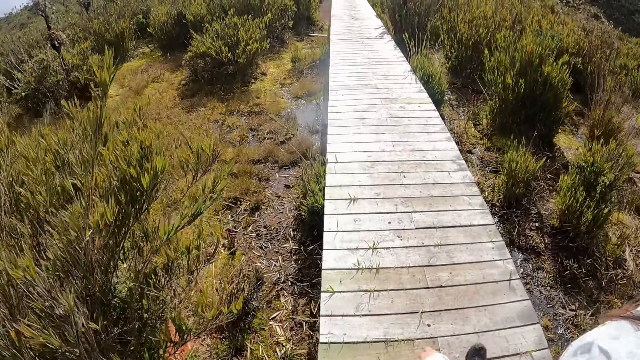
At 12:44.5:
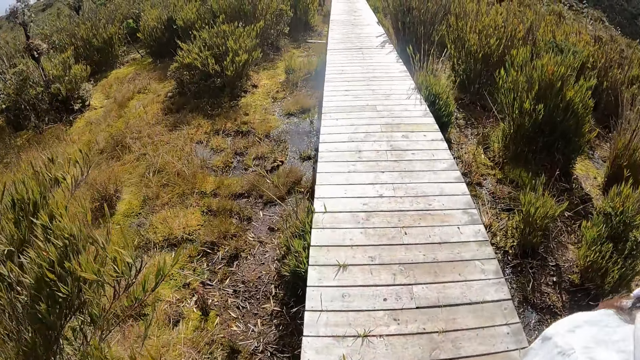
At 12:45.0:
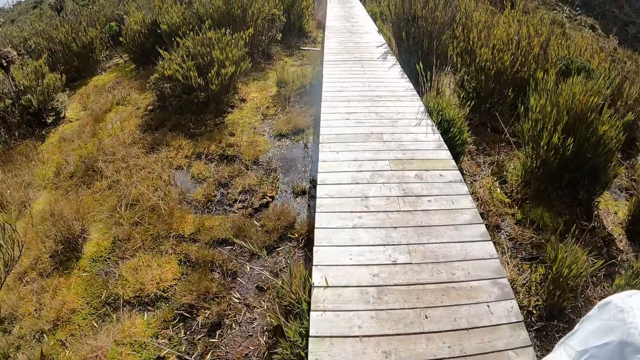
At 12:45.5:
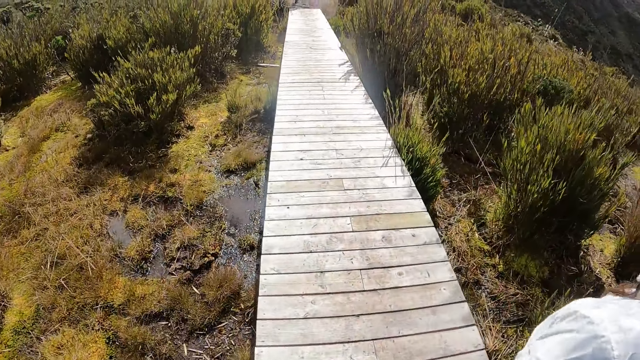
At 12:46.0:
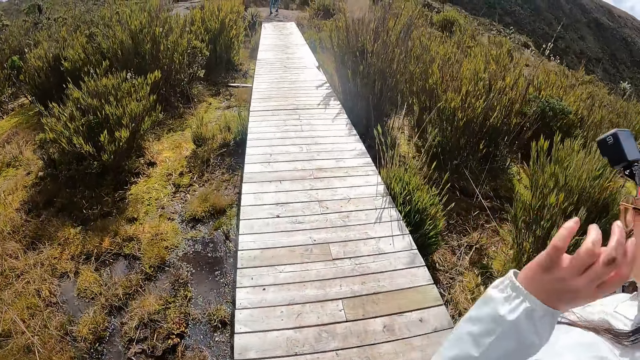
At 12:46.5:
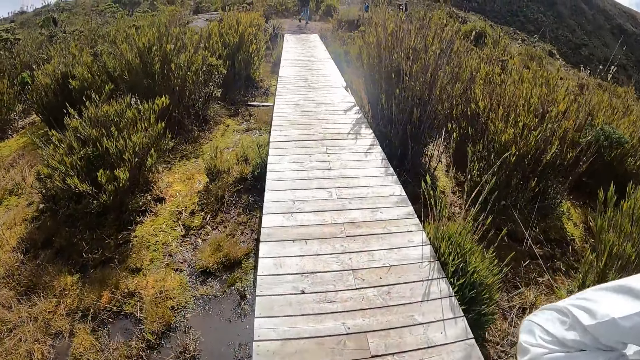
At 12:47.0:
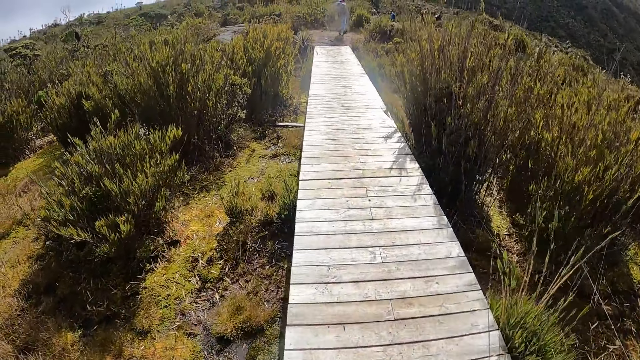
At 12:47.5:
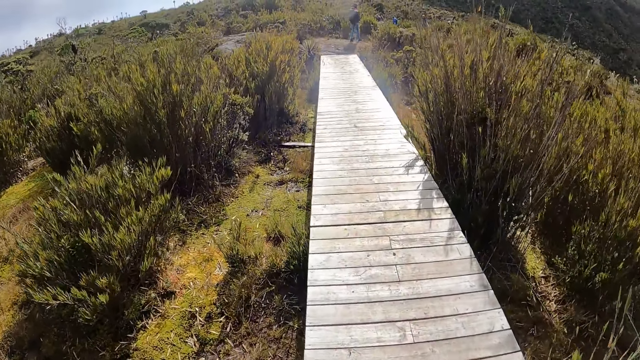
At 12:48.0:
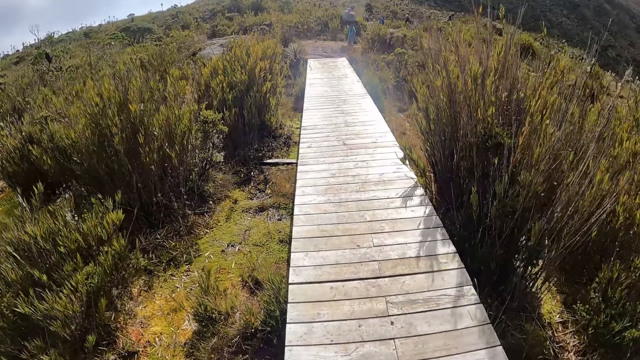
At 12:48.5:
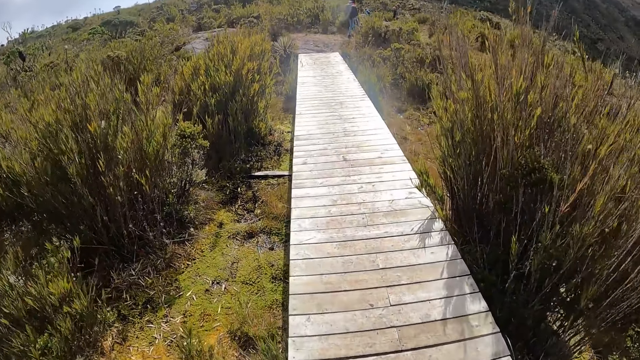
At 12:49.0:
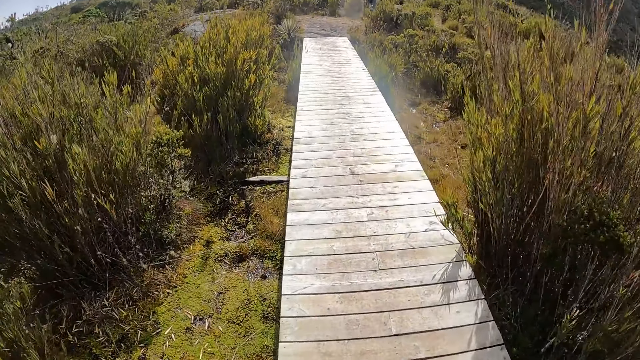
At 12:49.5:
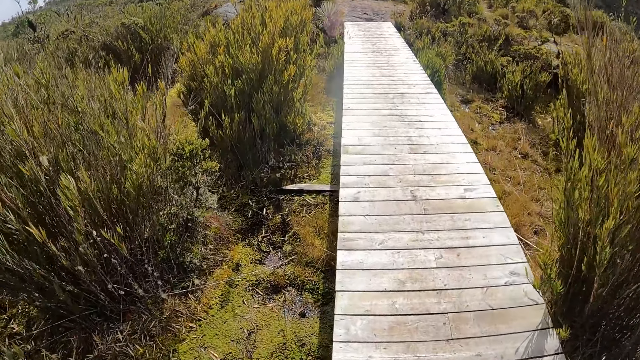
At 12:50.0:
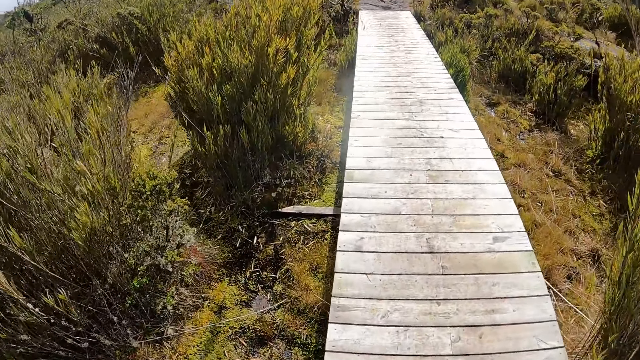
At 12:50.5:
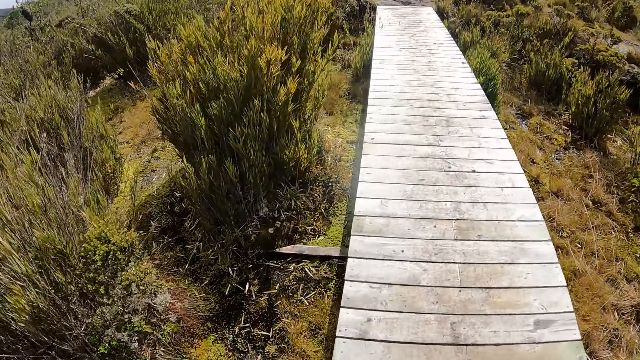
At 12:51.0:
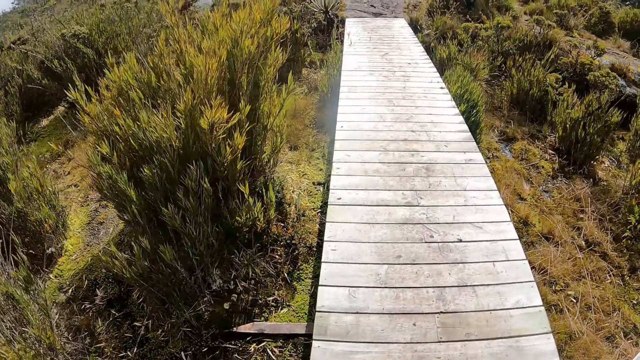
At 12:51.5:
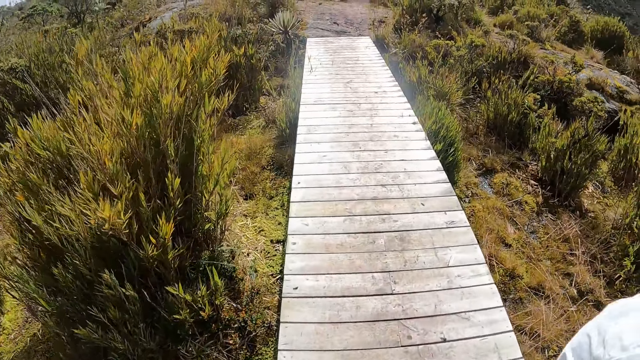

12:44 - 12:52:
The woman adjusts a camera on her head with both hands.

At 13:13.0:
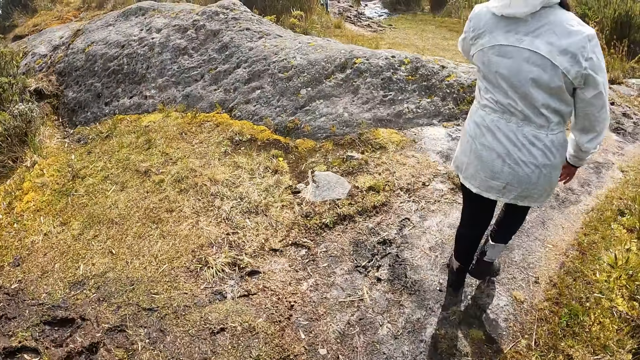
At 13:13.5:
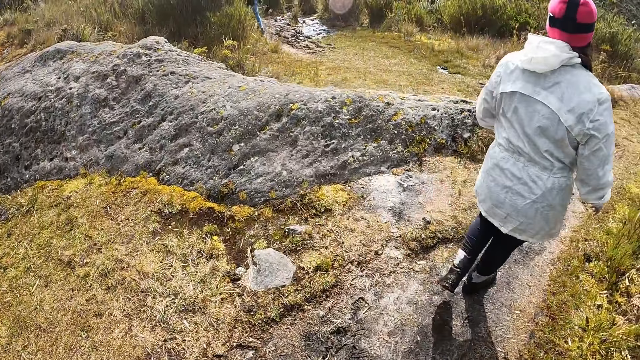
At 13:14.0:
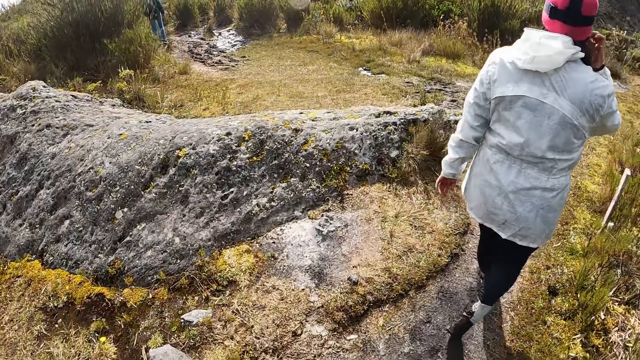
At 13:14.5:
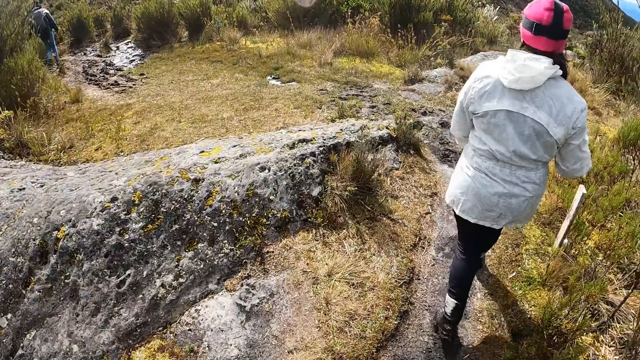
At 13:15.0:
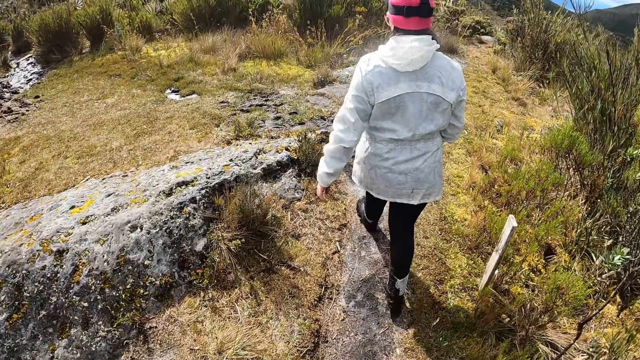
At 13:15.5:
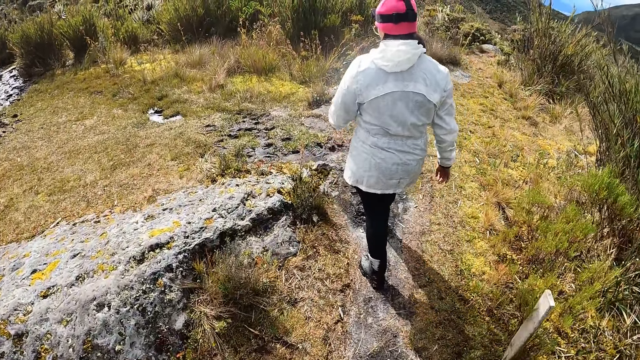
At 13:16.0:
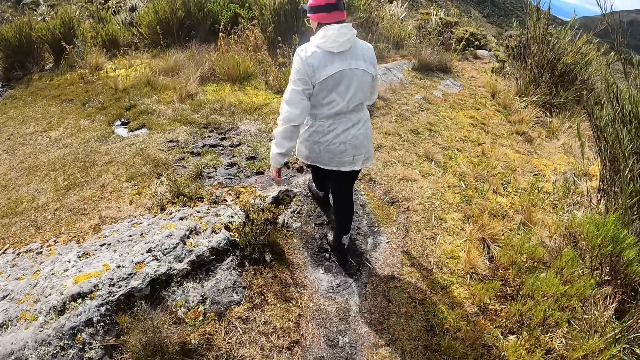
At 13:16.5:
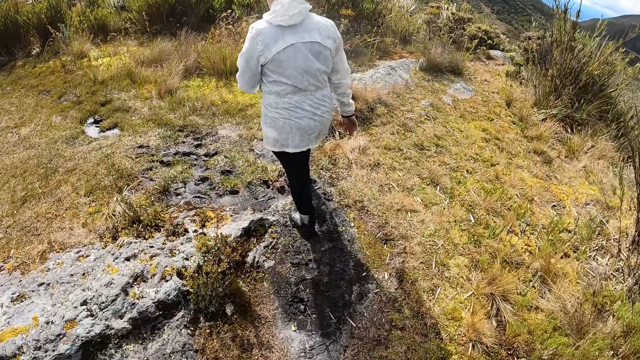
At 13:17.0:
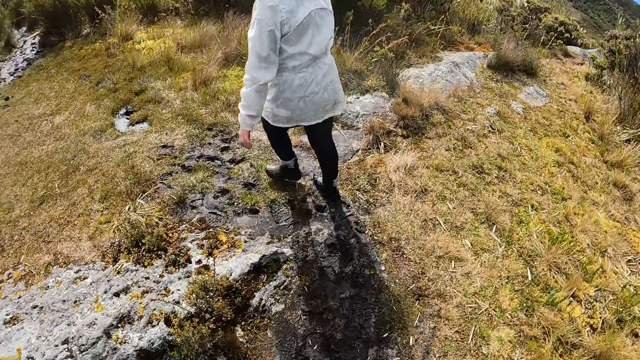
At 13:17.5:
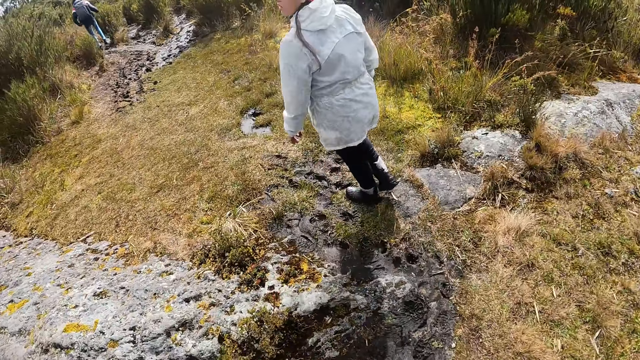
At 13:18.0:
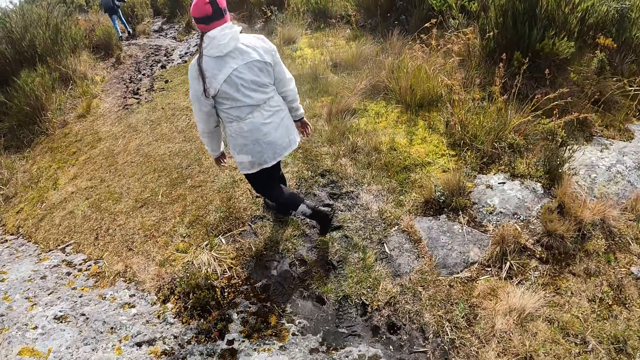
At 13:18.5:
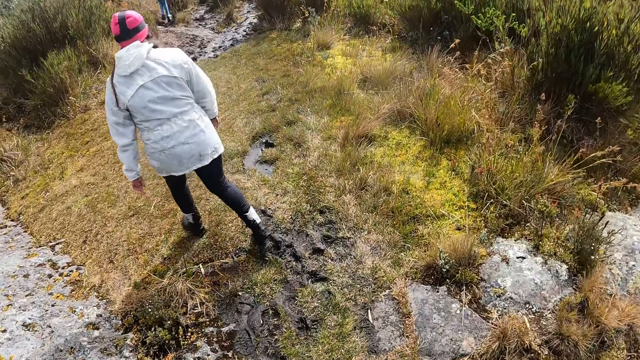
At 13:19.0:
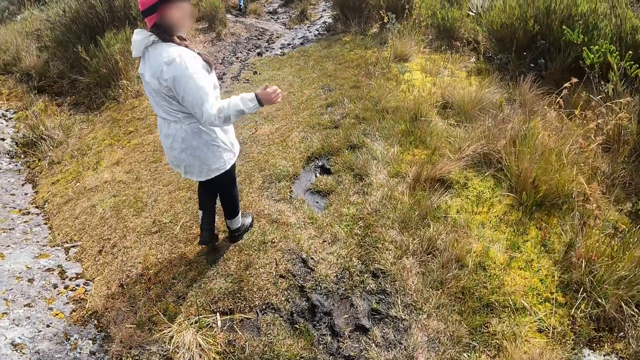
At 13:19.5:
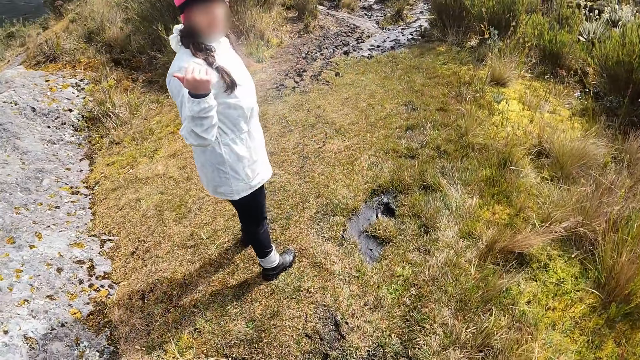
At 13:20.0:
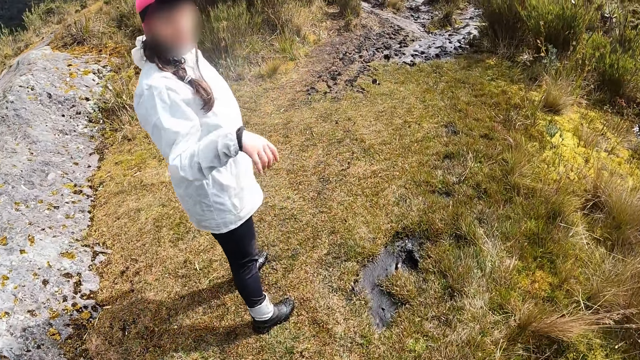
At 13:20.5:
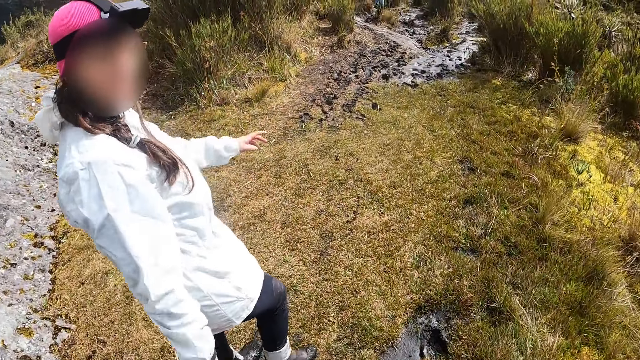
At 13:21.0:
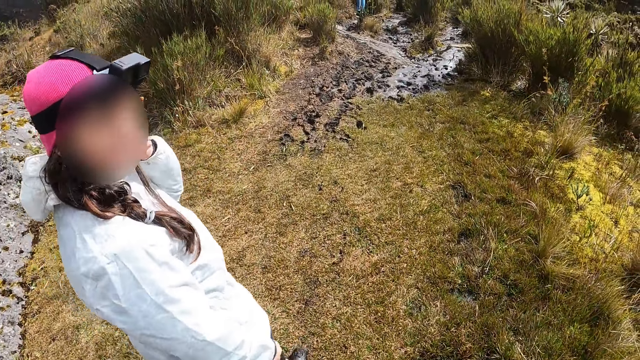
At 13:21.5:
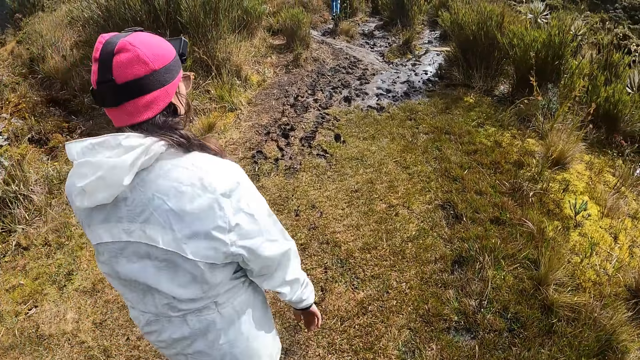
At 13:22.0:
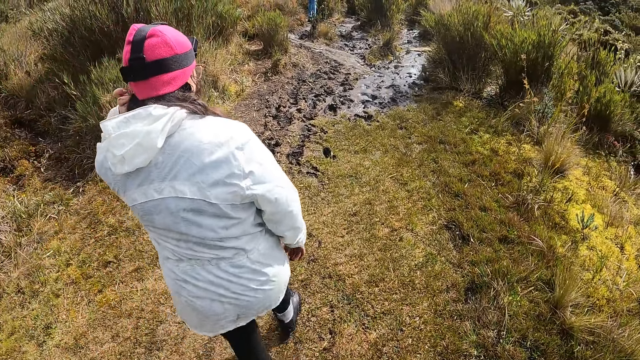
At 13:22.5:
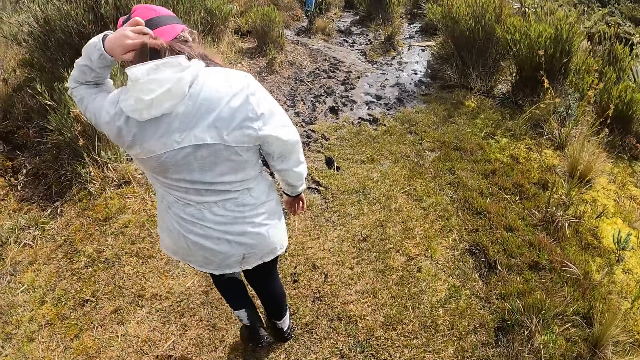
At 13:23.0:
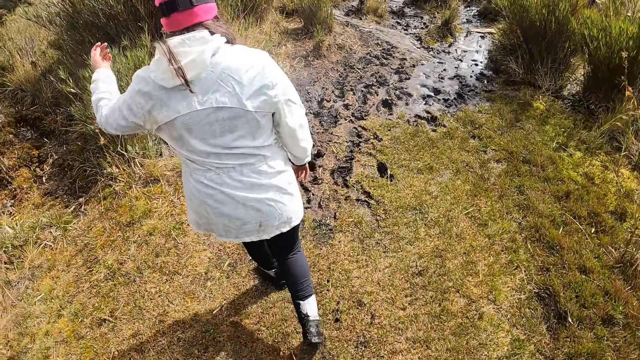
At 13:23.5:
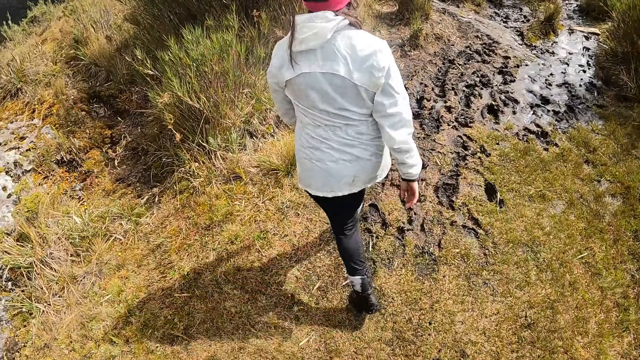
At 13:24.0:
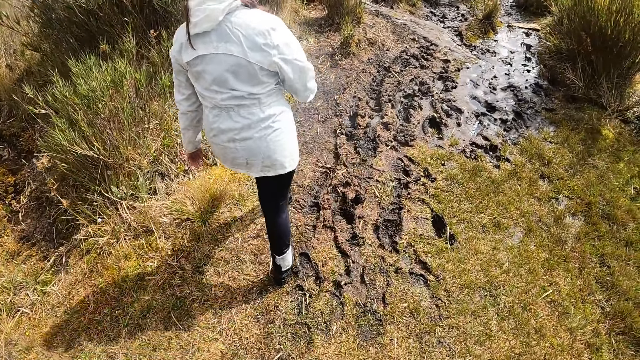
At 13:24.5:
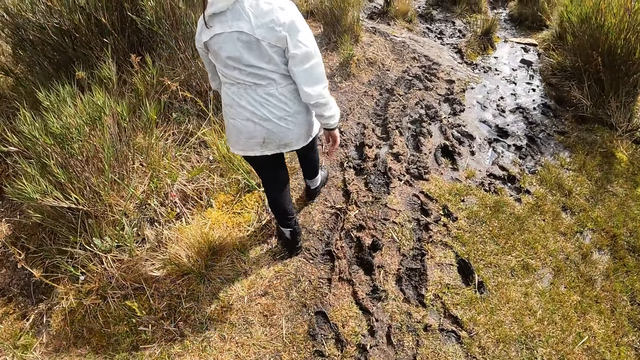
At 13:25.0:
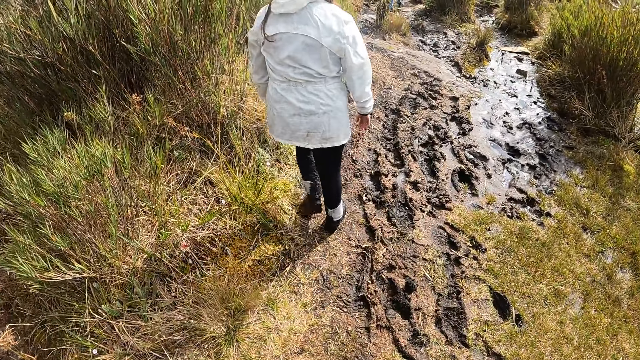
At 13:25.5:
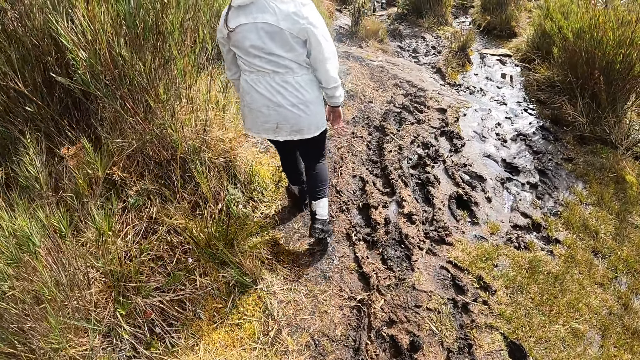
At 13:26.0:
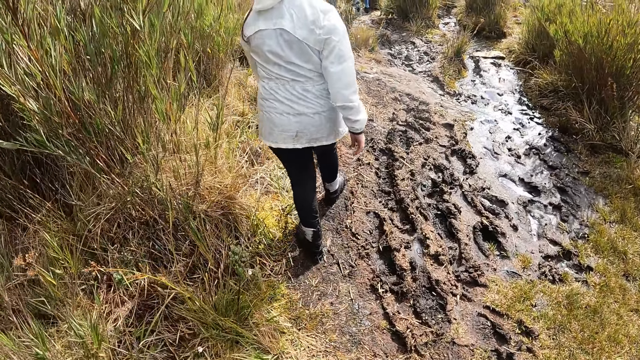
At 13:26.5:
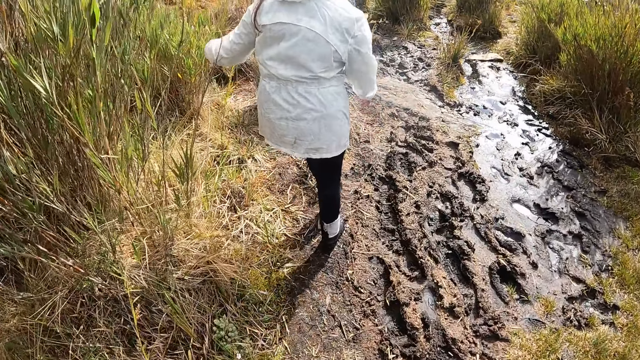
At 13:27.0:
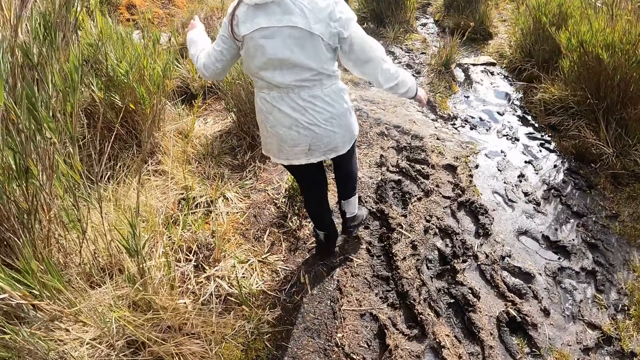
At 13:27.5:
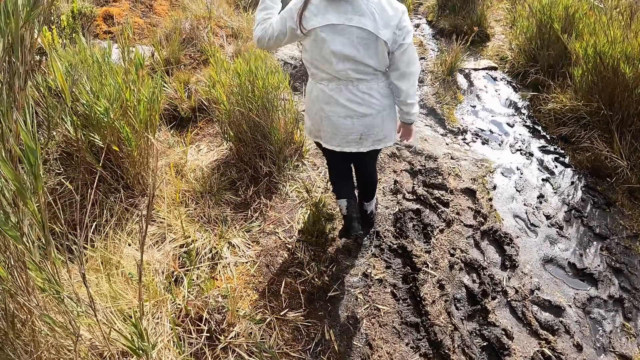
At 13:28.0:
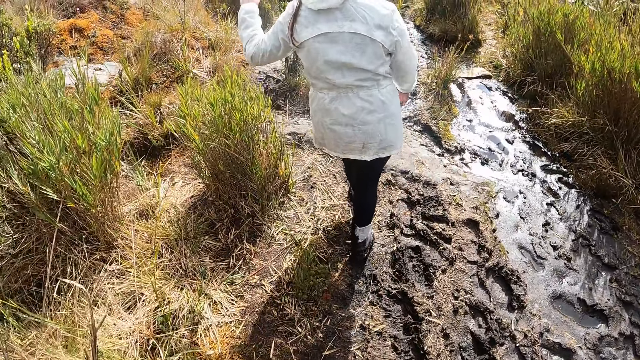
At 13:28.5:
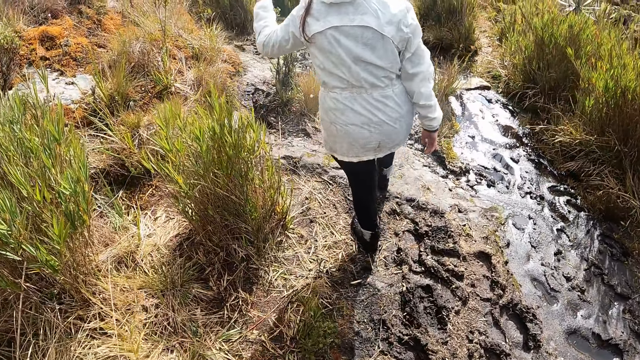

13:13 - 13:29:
The woman touches her hair with her right hand, converses with the camera wearer, and touches her hair with her left hand.
